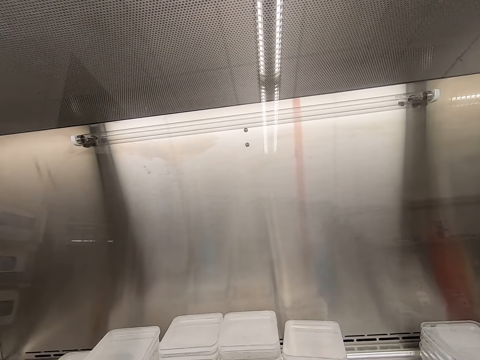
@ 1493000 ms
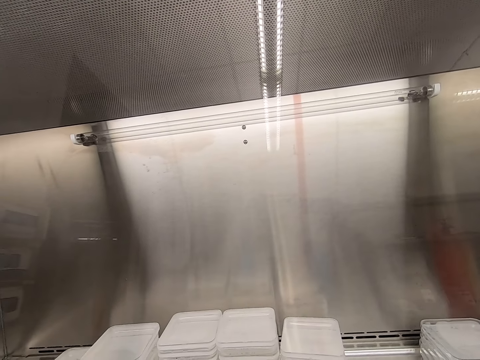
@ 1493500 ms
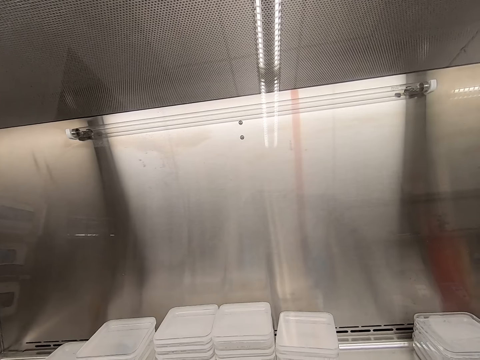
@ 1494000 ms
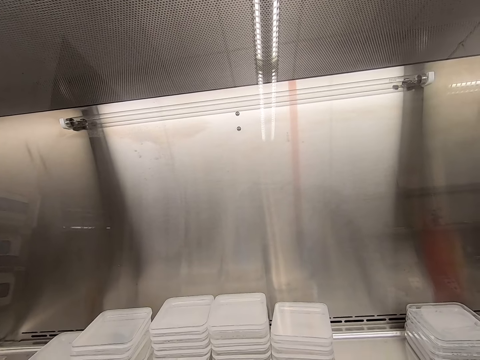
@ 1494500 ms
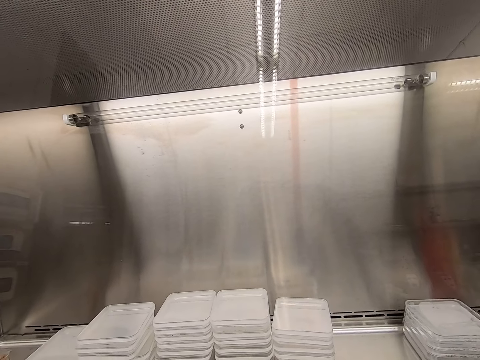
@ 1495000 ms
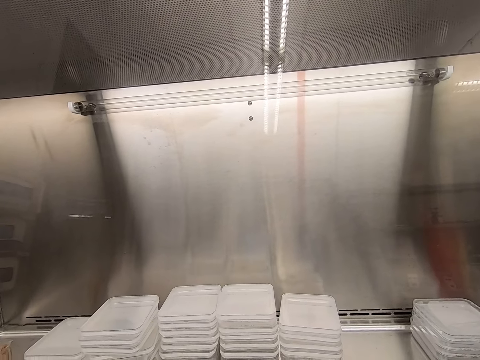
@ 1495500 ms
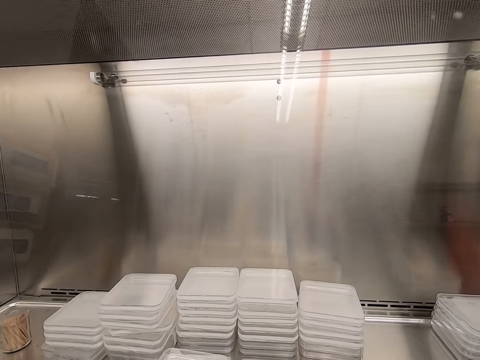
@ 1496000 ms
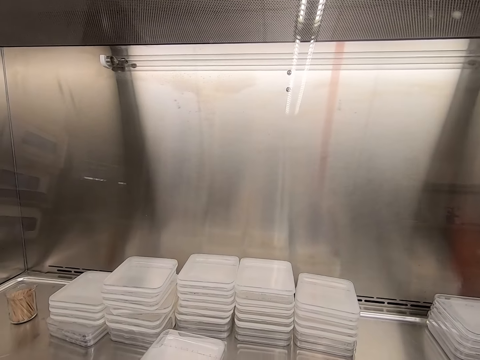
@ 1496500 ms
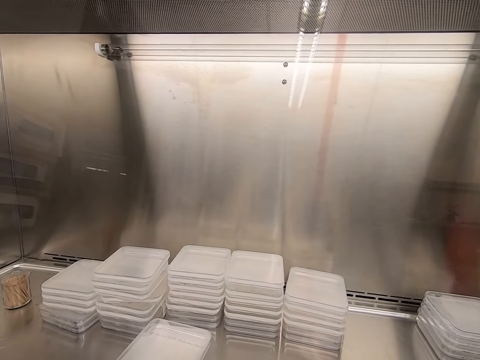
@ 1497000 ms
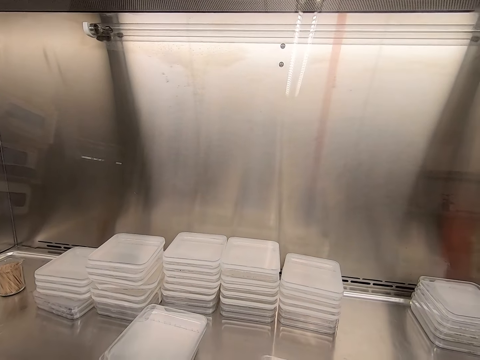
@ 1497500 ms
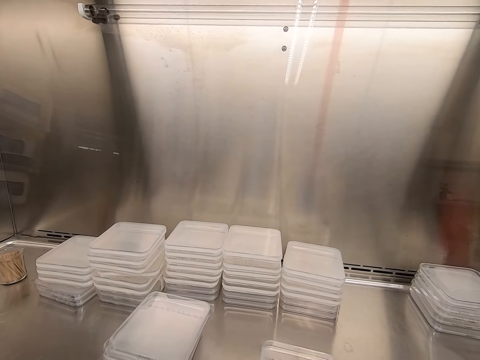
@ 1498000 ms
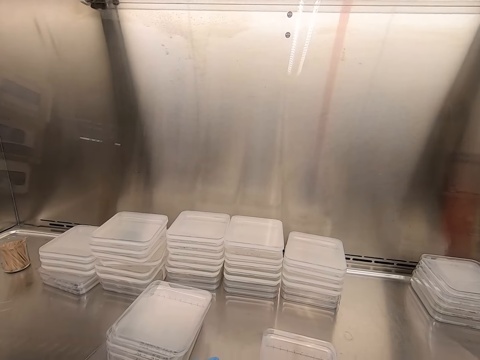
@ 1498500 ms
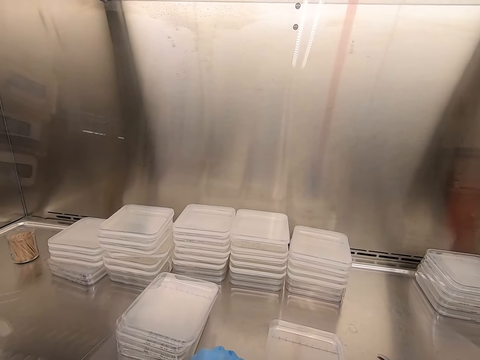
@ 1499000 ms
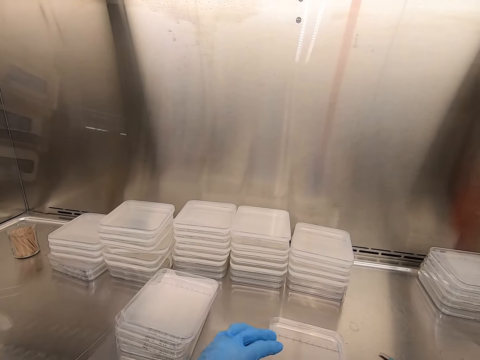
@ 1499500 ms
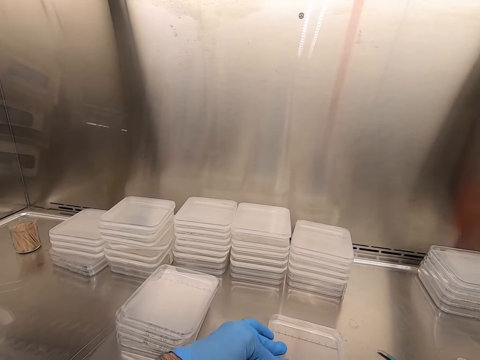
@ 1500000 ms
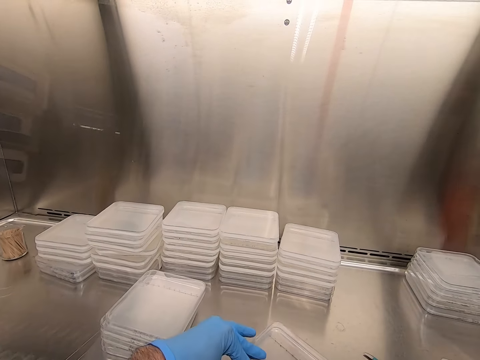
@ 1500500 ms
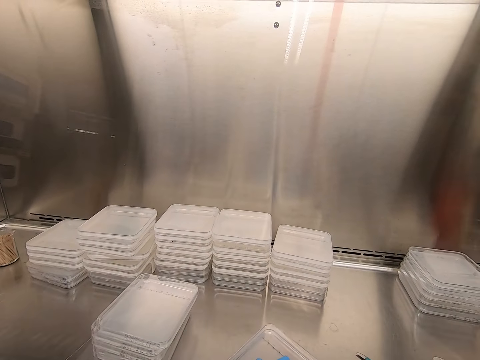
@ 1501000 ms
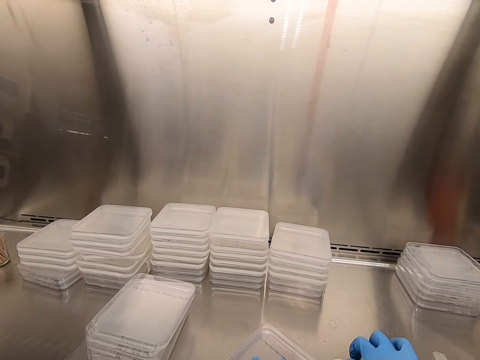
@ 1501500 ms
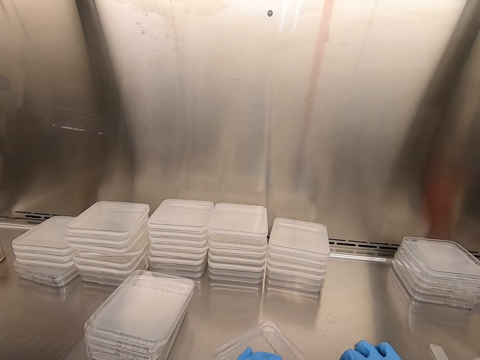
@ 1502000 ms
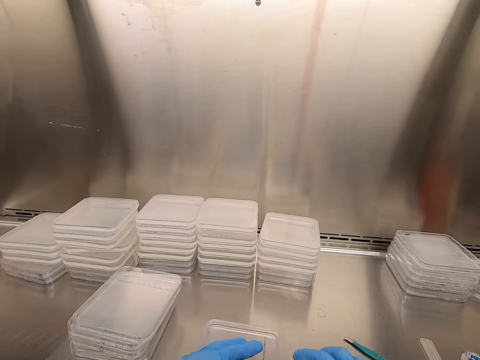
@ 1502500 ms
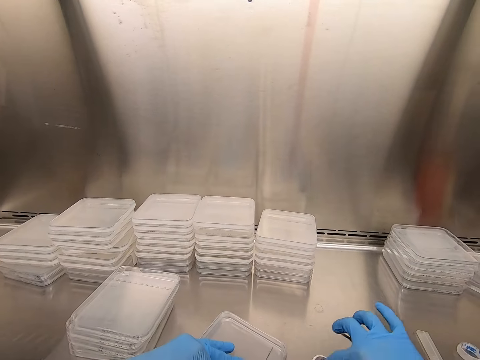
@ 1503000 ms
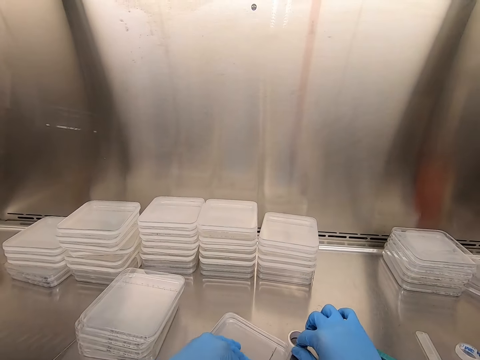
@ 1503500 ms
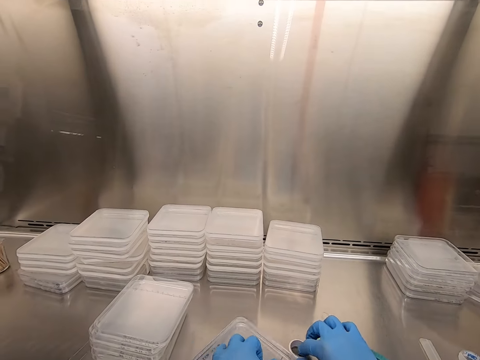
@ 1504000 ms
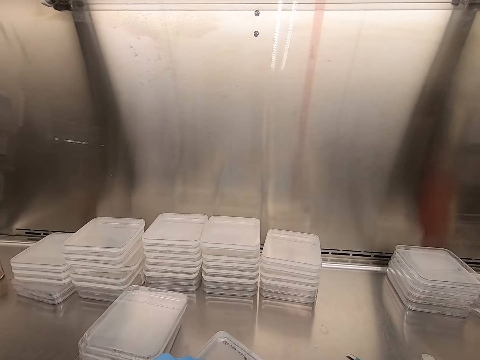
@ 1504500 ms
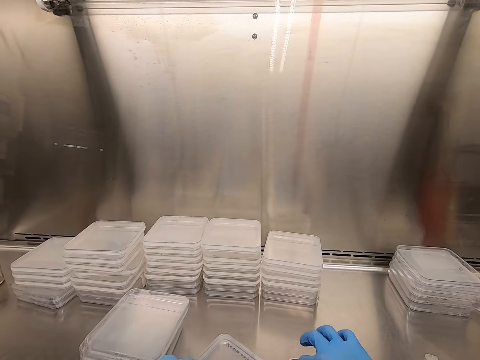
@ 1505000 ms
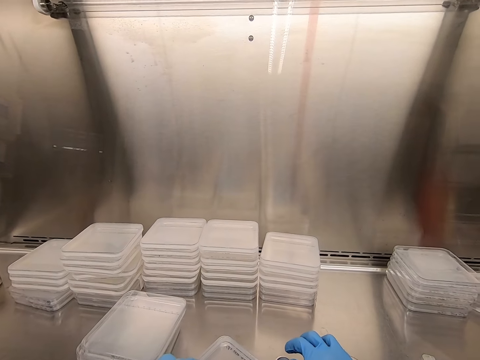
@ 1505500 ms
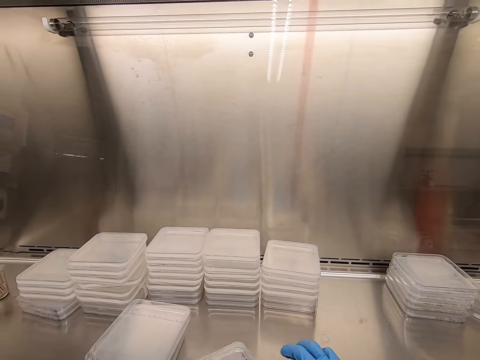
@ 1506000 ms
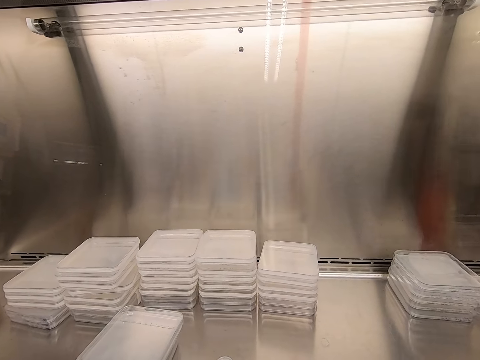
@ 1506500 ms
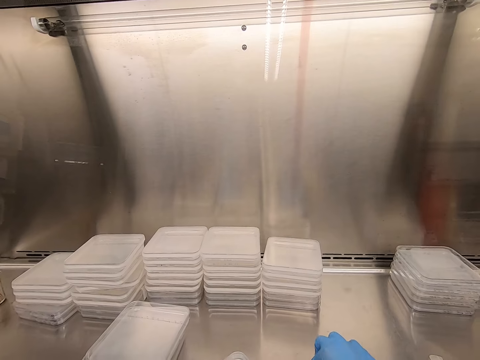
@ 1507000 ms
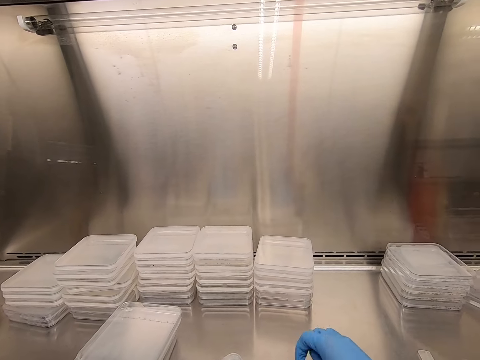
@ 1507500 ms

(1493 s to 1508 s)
The camera wearer writes on the plastic lid. They seal a container. They seal the plastic lid with cello tape.

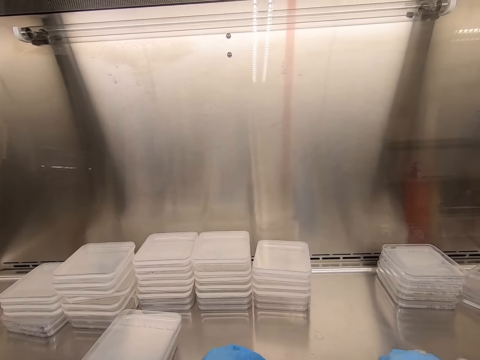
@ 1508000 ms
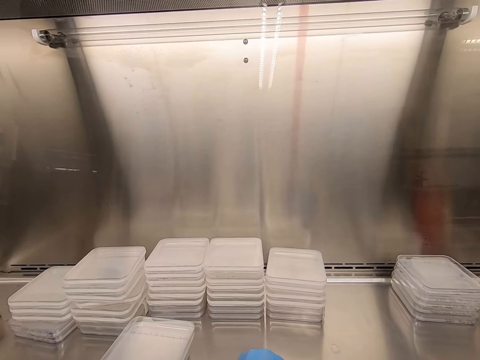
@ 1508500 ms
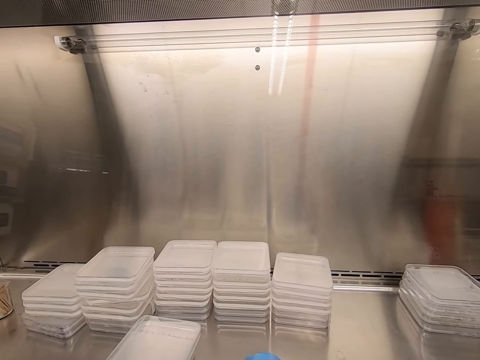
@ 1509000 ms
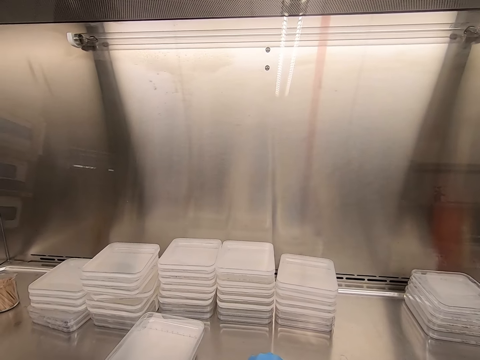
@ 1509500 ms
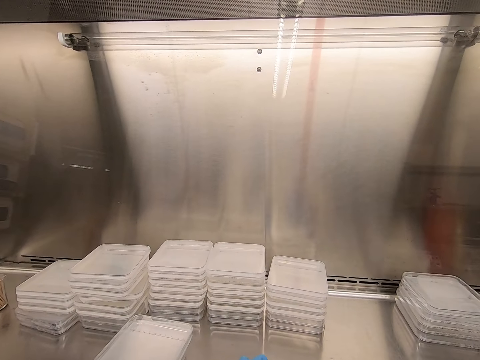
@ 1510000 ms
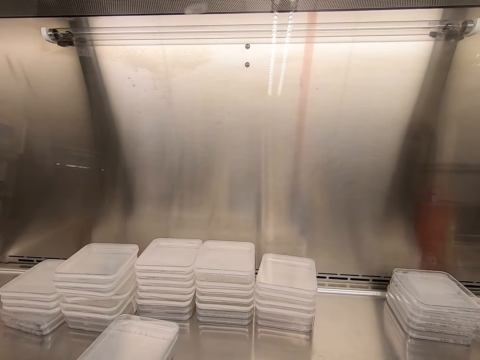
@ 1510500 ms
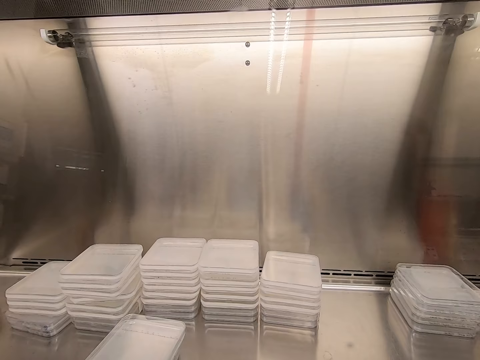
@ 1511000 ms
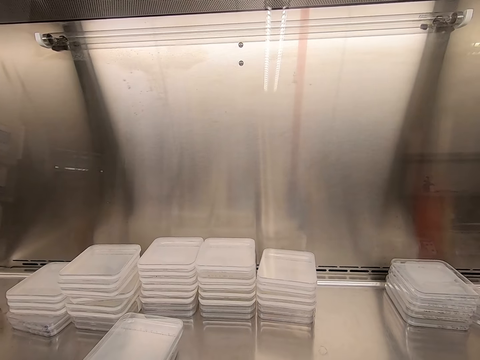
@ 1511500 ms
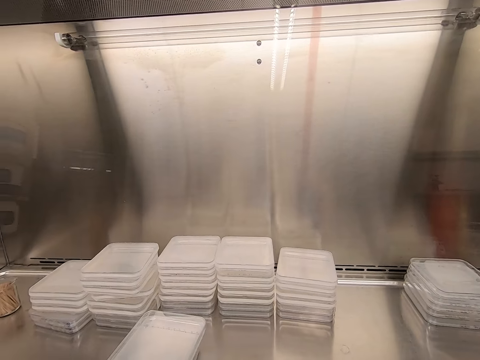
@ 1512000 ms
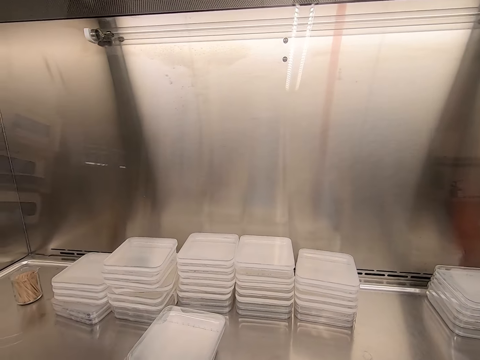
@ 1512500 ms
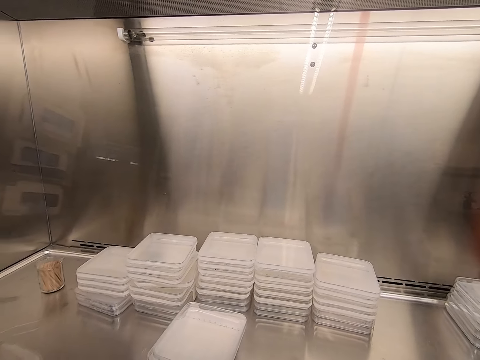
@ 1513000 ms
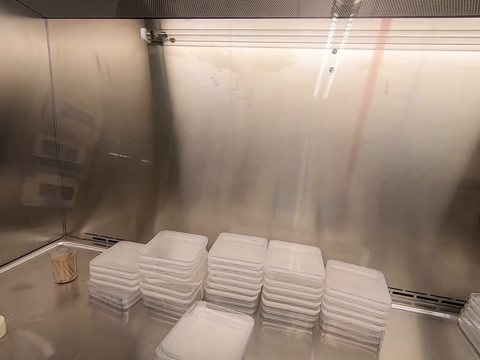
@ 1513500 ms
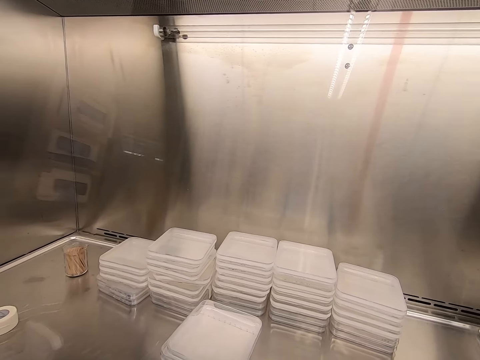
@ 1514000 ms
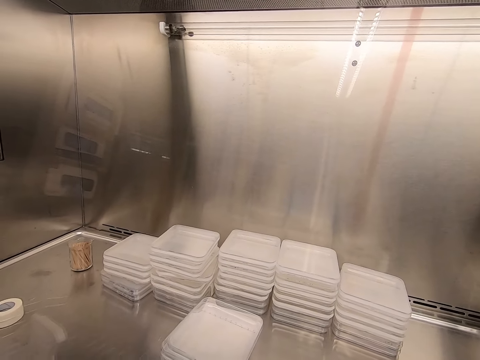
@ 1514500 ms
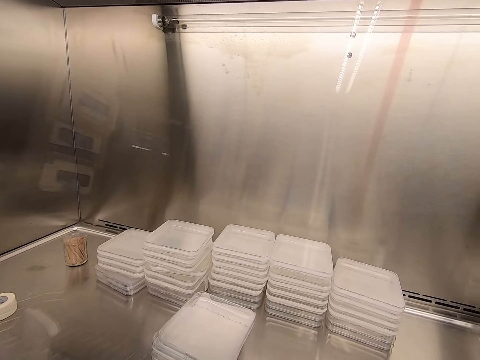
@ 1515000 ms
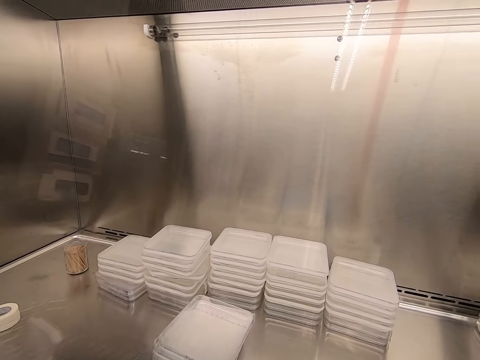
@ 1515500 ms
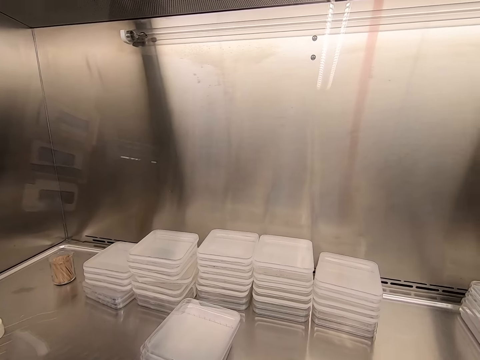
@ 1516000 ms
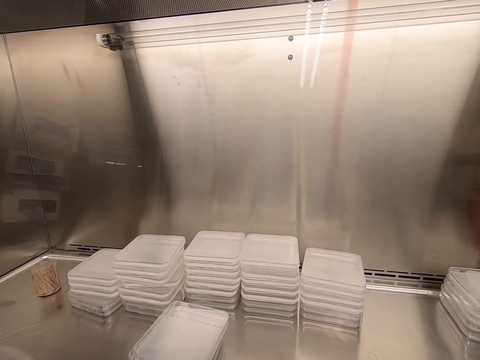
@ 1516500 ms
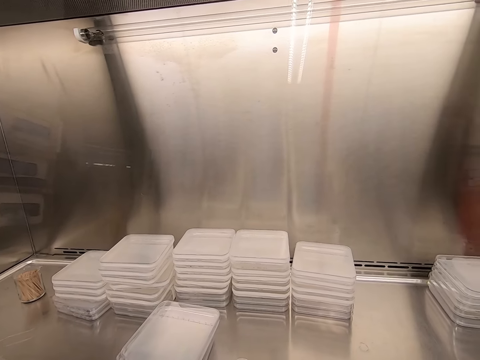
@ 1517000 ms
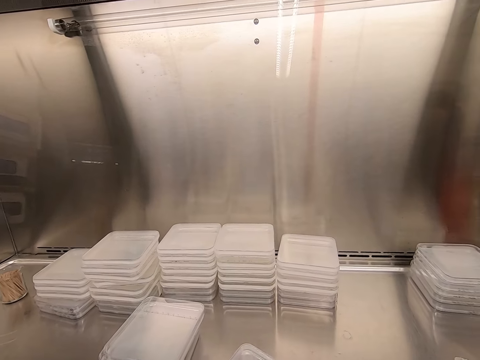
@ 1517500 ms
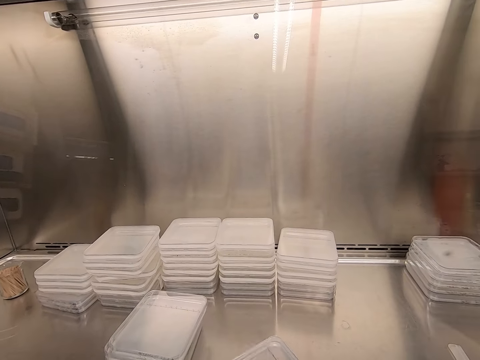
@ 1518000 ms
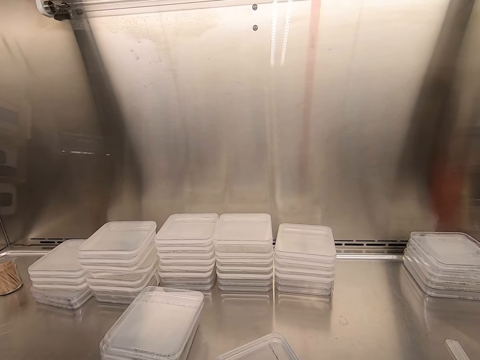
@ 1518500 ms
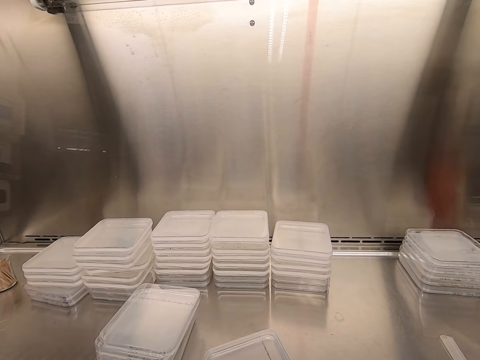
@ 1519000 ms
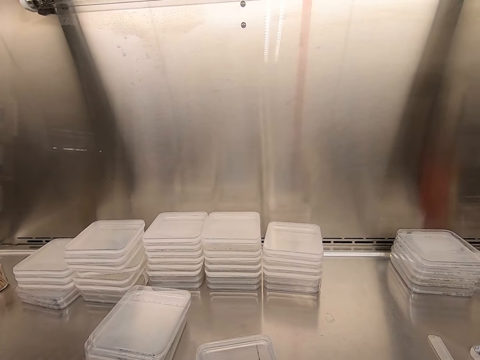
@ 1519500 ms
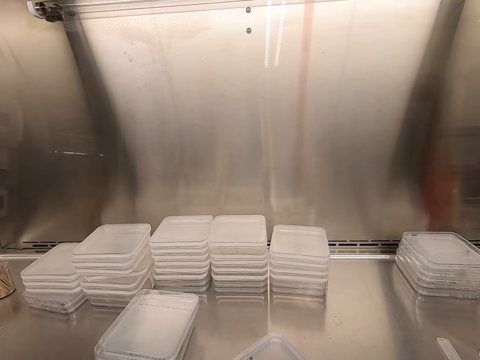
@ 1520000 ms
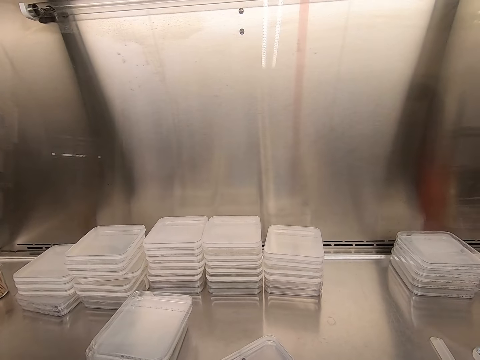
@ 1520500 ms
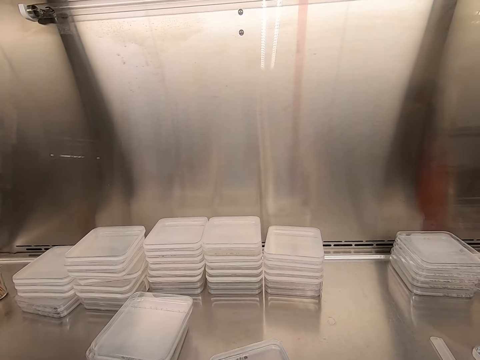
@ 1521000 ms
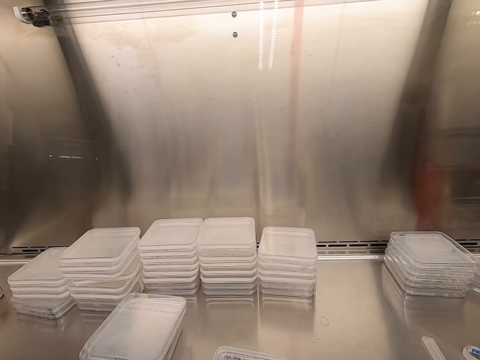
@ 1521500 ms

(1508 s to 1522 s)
The camera wearer writes on the plastic lid.
